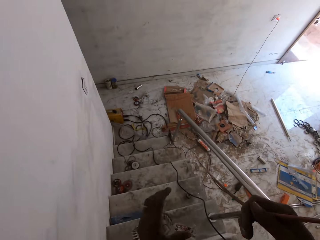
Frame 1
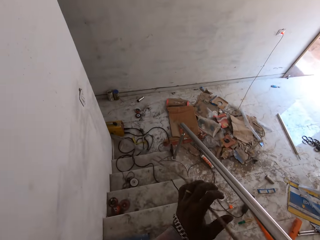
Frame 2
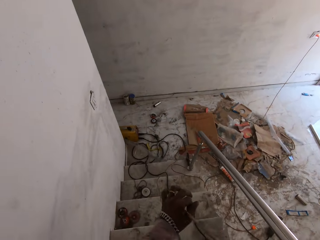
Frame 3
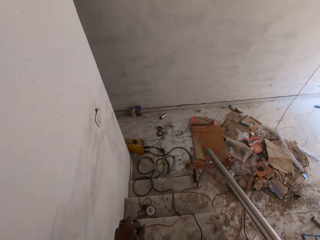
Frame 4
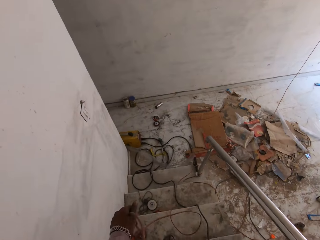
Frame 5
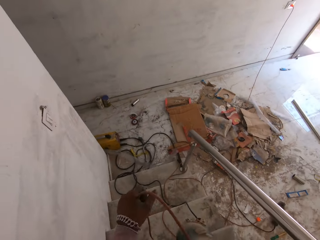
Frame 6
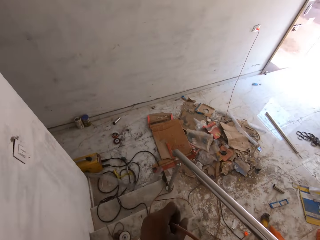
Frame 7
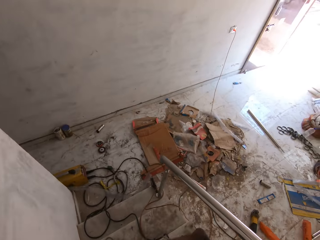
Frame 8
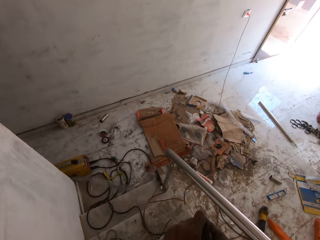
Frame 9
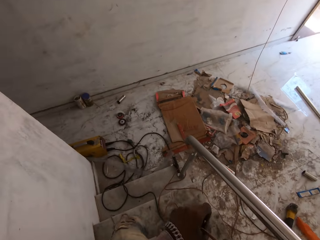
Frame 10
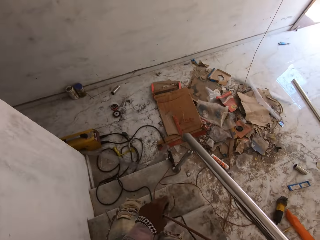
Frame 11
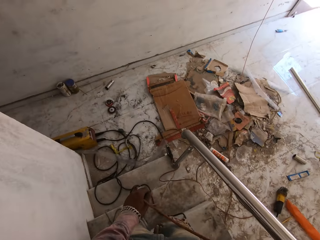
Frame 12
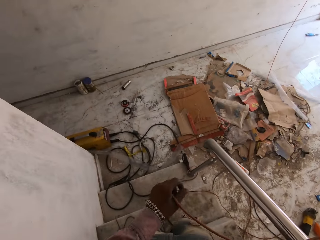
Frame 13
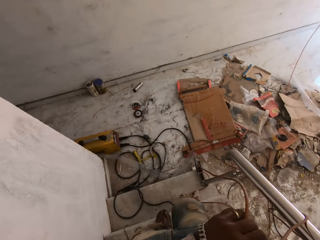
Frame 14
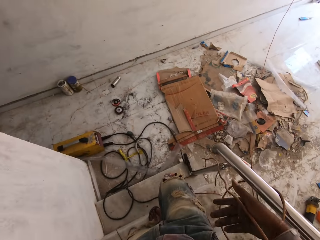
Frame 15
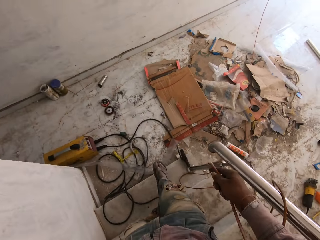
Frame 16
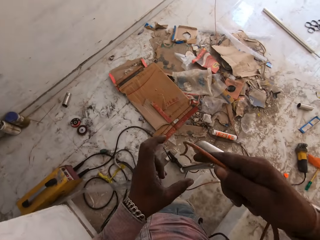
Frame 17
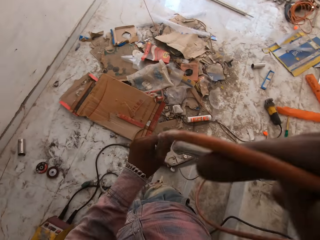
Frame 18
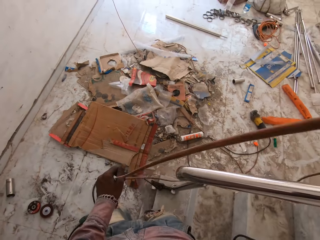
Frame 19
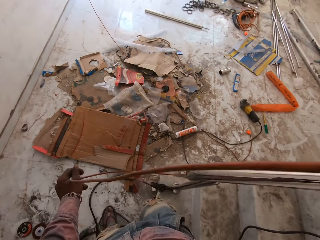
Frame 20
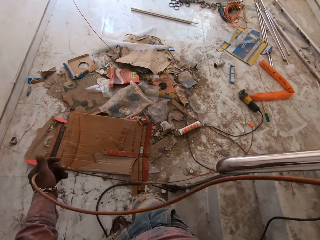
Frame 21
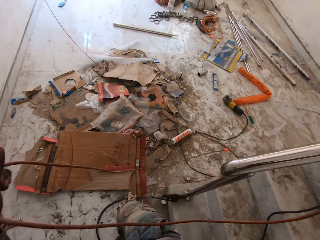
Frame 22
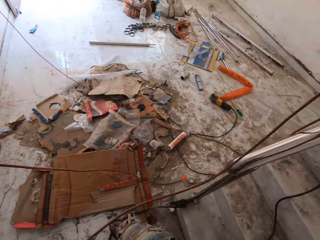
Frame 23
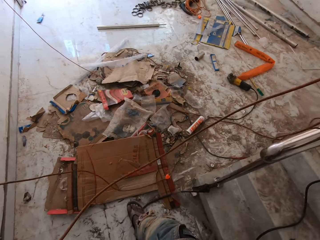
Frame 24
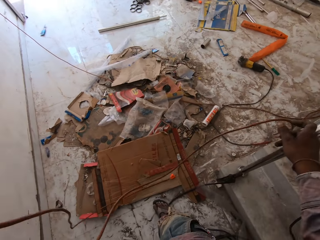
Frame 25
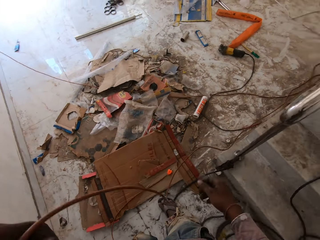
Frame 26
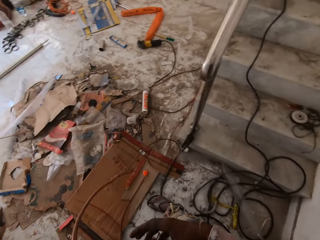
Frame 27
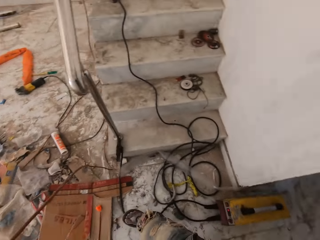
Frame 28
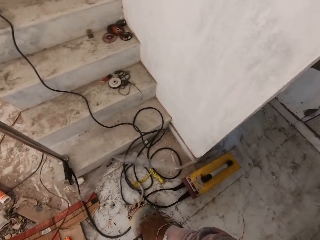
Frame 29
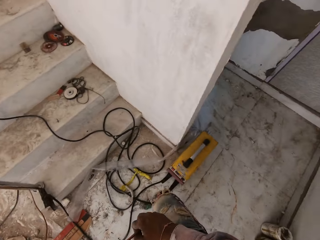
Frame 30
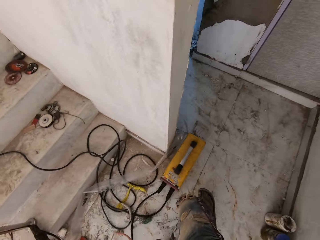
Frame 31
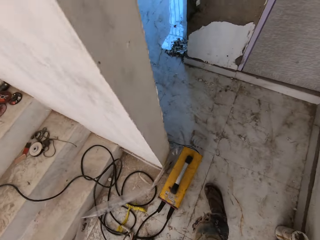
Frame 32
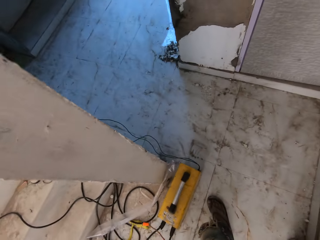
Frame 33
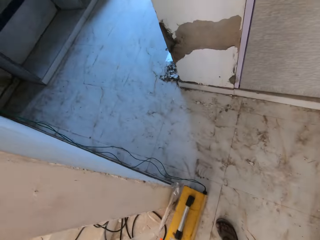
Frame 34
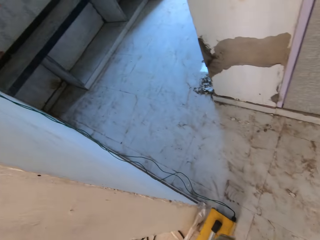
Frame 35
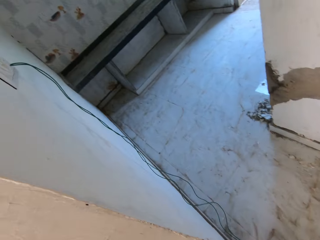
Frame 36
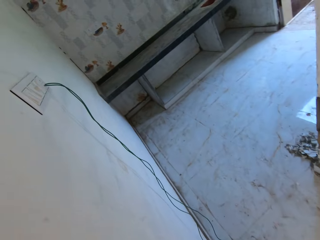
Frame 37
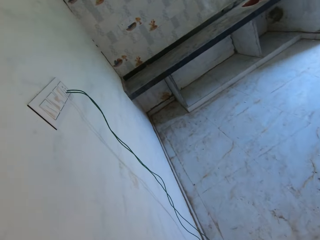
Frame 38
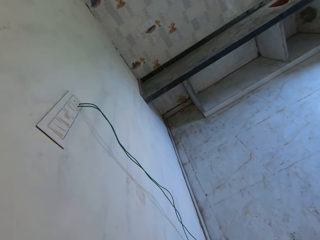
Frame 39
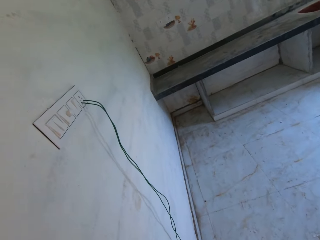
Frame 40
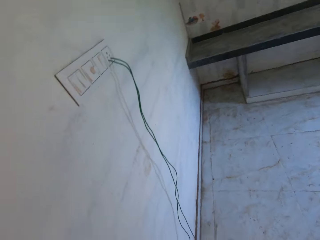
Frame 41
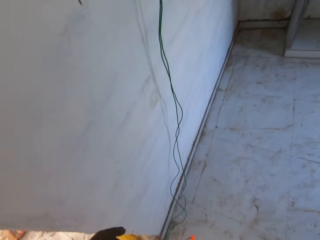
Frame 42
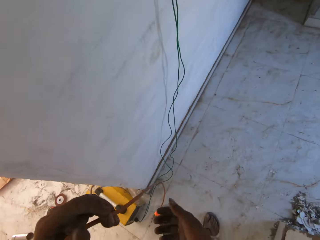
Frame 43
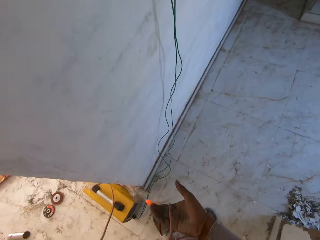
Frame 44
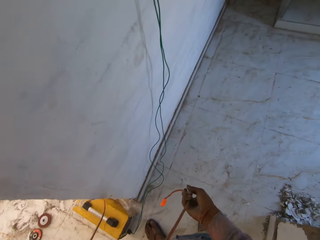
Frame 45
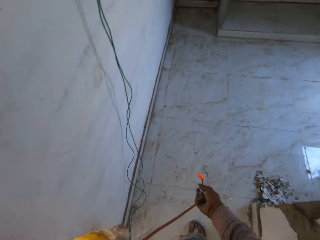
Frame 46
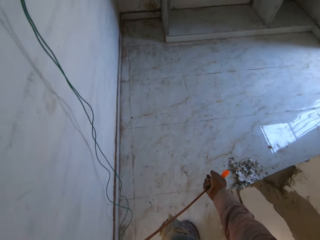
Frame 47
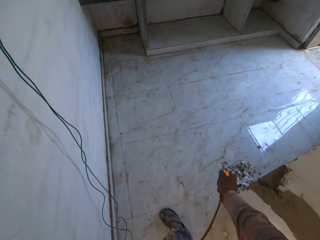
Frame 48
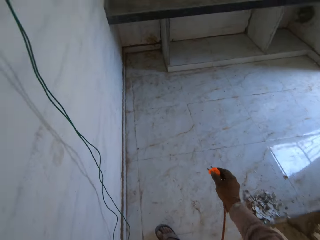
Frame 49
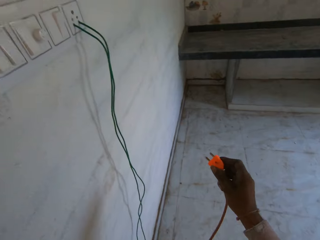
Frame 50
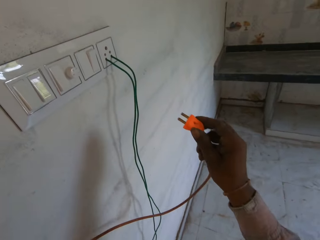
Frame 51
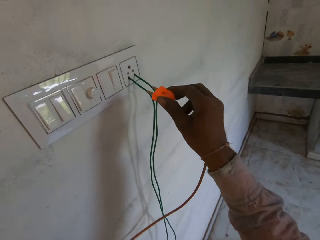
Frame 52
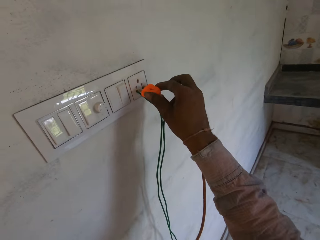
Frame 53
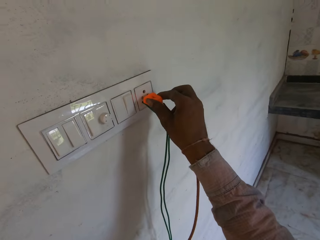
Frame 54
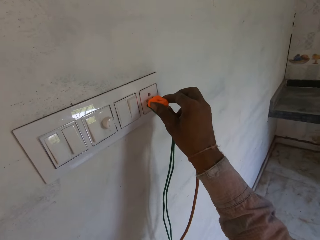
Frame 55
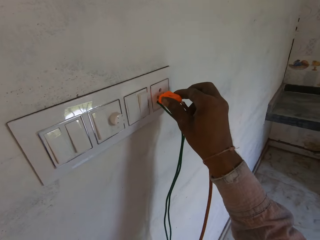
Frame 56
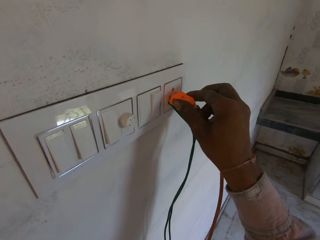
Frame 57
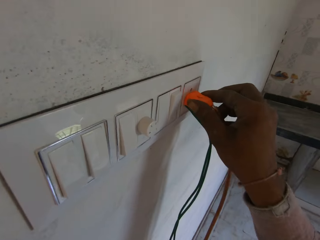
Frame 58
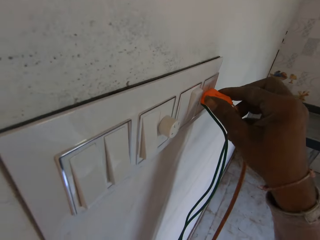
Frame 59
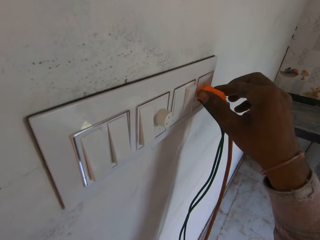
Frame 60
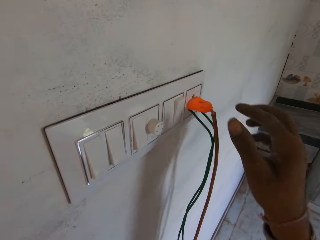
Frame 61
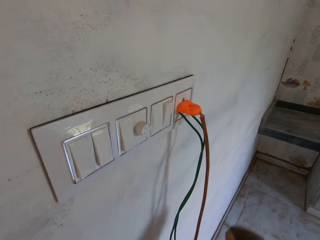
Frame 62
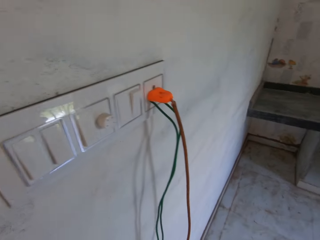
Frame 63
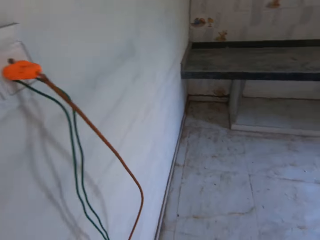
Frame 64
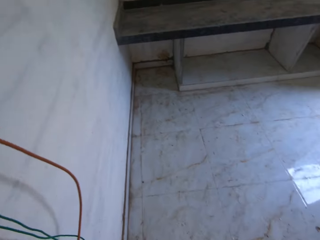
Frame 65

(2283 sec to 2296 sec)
The camera wearer holds the cable in his right hand. He pulls the cable in both hands. He holds the cable. He holds the plug in his right hand. He puts the plug in a socket on the wall with his right hand.

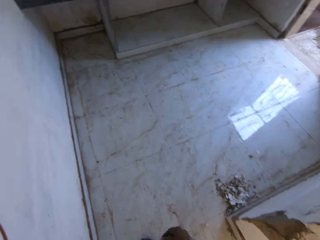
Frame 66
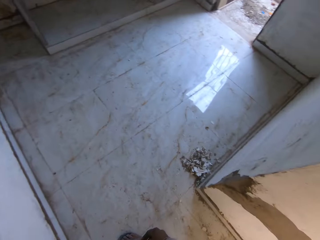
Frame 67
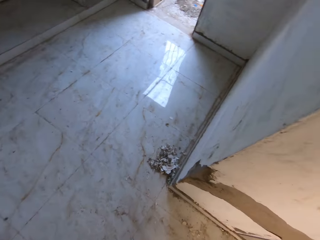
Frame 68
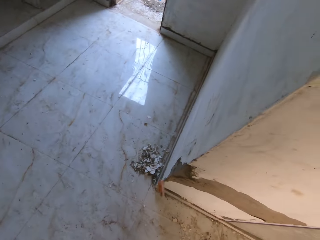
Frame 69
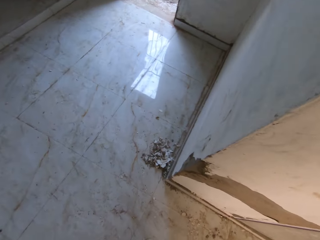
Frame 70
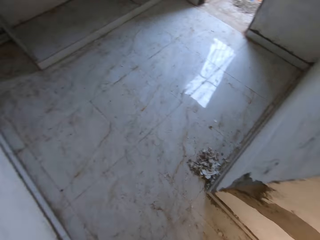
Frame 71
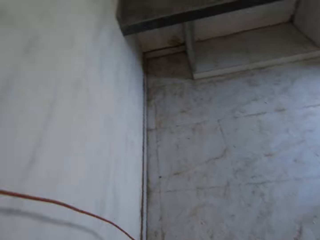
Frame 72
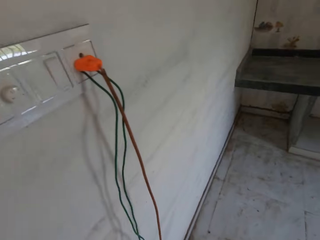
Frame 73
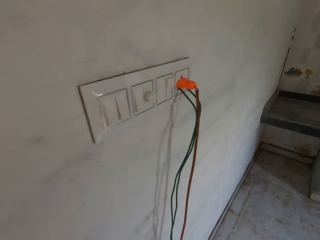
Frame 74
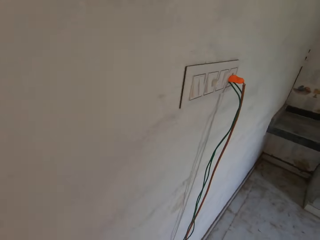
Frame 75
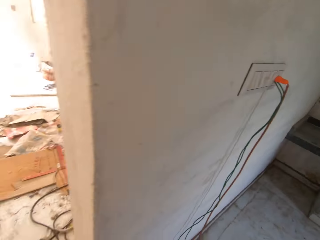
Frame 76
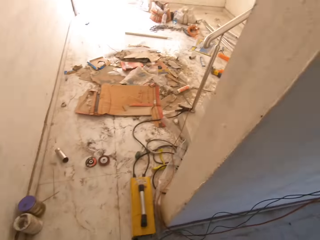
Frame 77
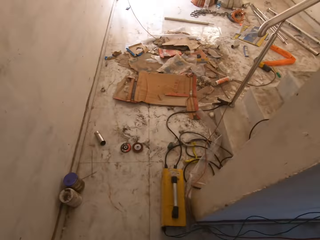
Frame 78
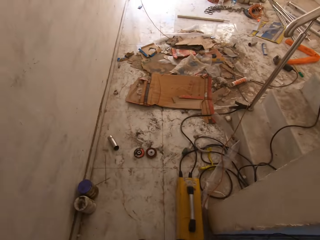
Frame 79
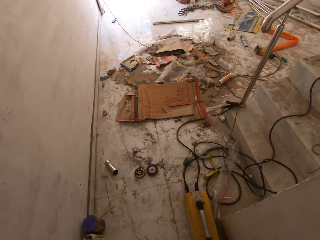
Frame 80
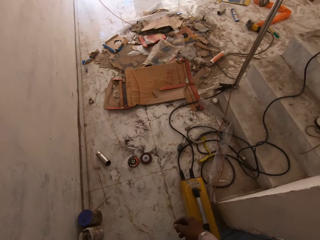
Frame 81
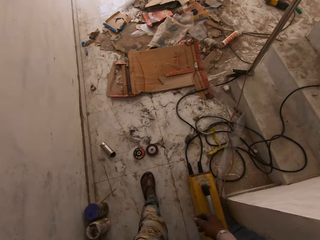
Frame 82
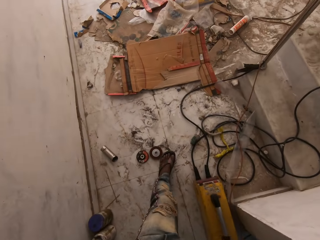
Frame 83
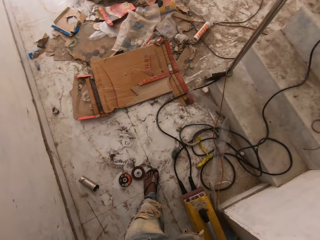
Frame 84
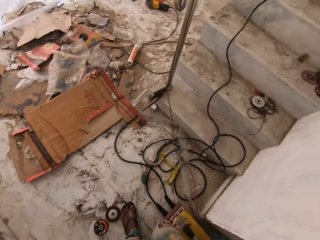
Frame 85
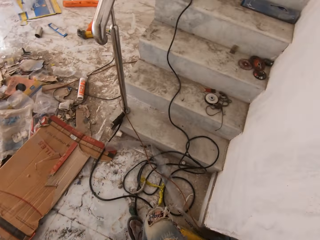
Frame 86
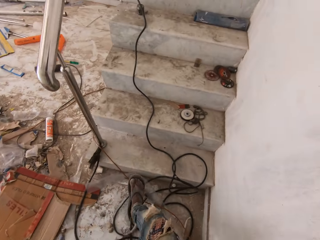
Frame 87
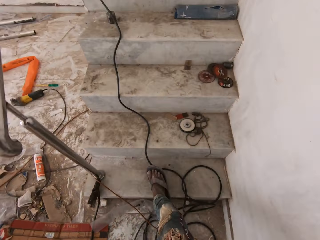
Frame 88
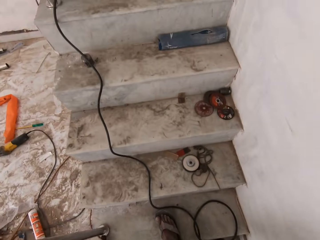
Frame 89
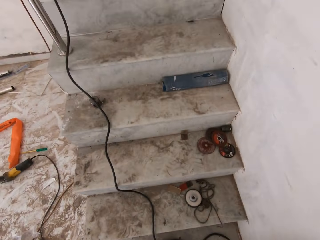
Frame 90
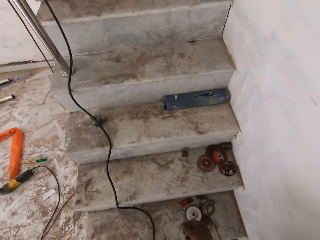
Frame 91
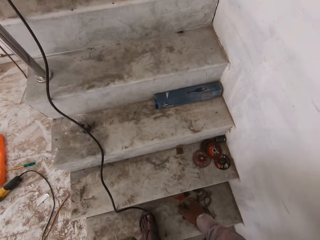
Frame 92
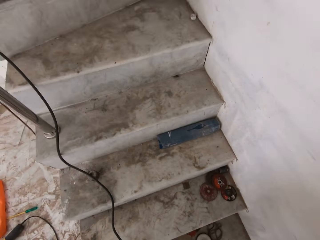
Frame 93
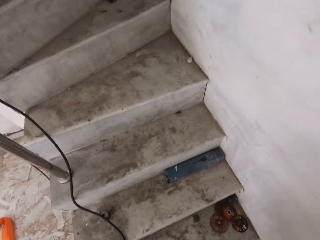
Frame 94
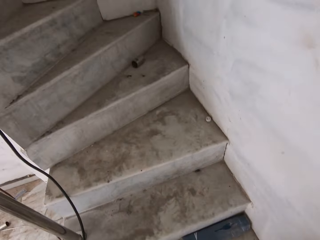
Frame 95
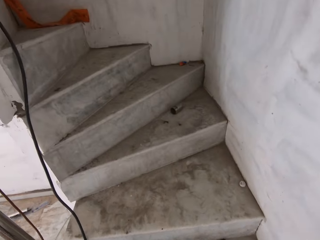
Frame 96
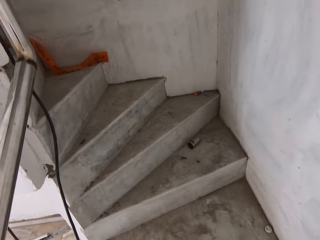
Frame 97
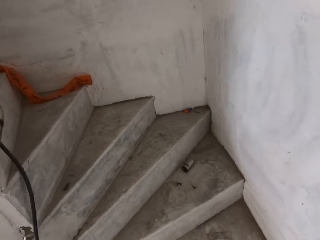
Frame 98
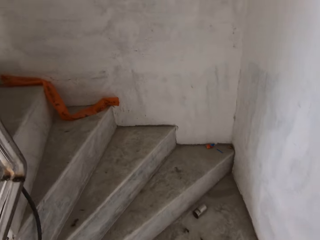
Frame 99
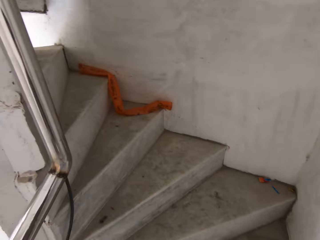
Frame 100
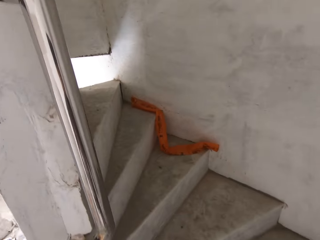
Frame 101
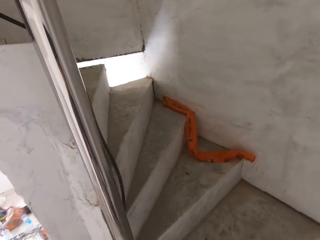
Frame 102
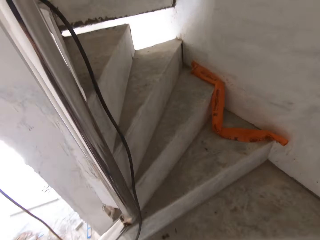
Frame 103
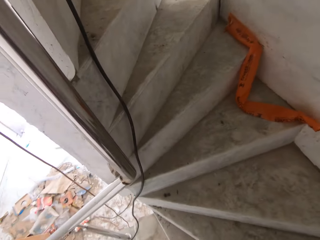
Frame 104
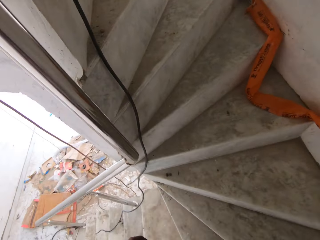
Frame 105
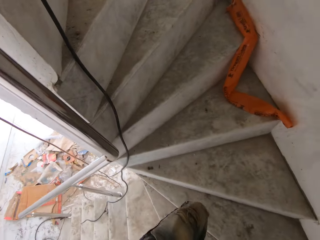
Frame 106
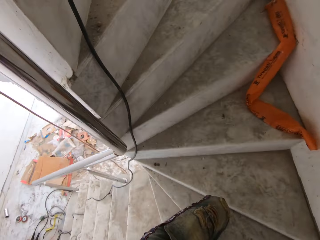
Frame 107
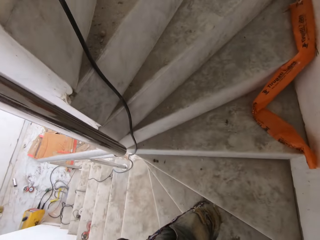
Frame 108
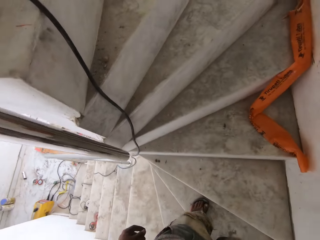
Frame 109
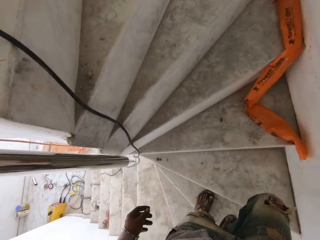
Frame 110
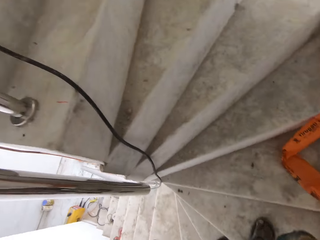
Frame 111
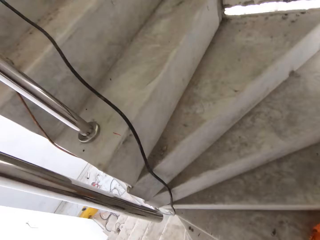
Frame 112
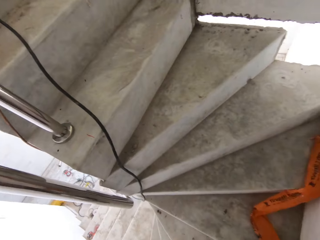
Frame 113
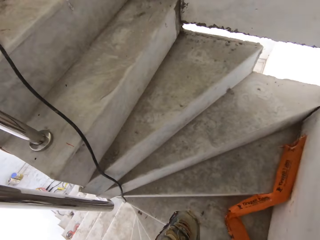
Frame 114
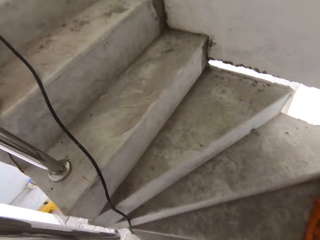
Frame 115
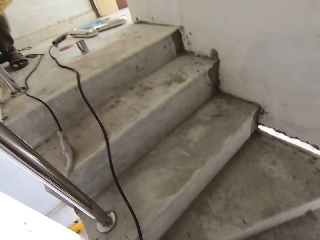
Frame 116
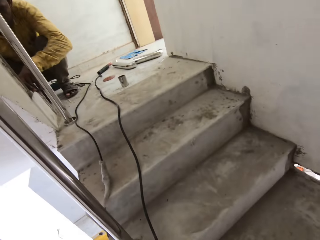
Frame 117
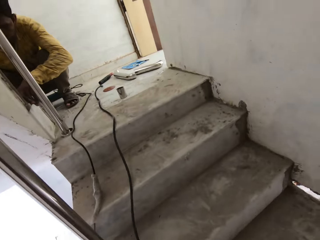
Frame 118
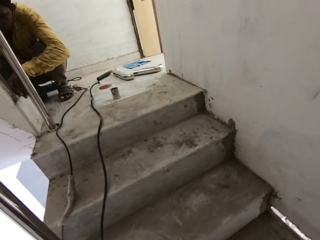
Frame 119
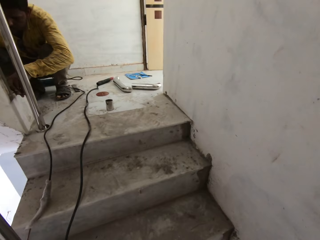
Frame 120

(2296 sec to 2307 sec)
The camera wearer throws something. They walk up the staircase.
